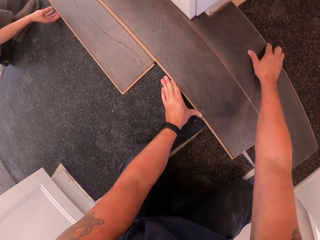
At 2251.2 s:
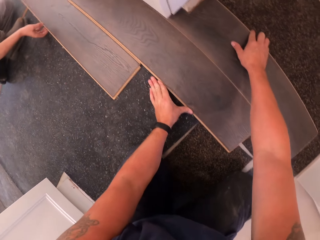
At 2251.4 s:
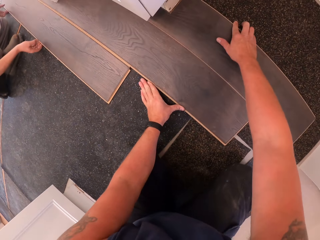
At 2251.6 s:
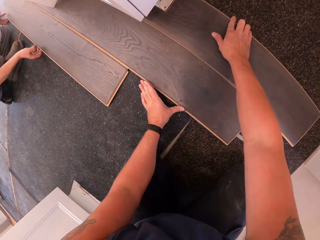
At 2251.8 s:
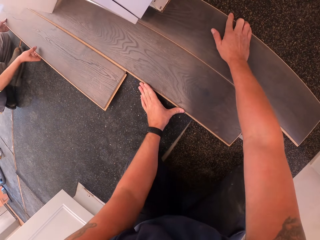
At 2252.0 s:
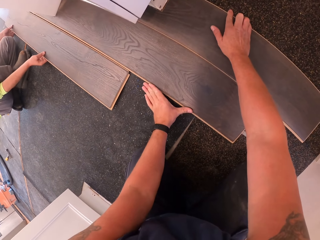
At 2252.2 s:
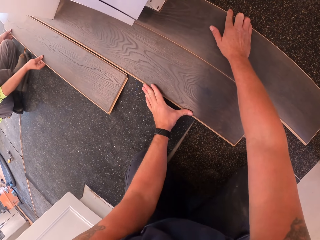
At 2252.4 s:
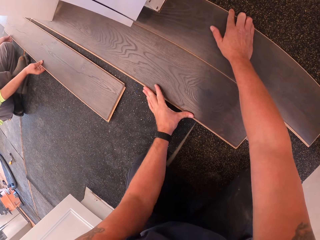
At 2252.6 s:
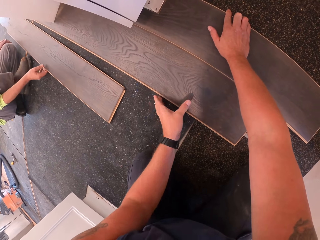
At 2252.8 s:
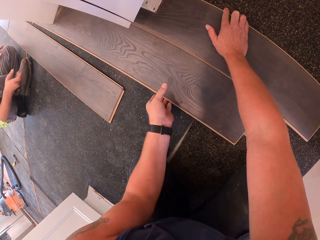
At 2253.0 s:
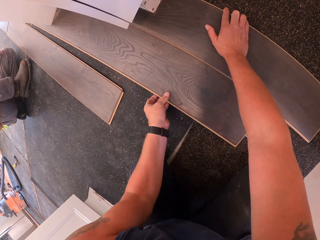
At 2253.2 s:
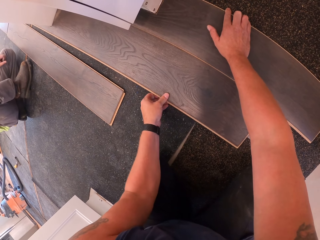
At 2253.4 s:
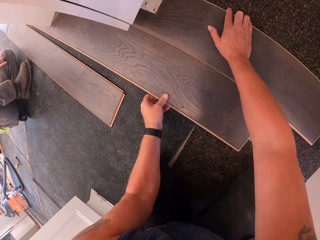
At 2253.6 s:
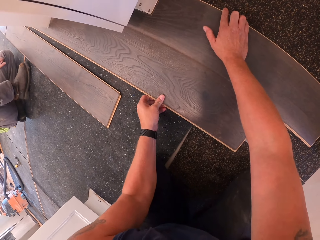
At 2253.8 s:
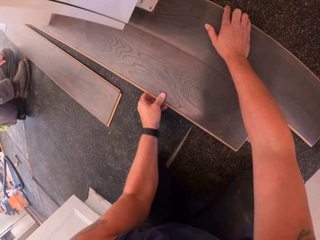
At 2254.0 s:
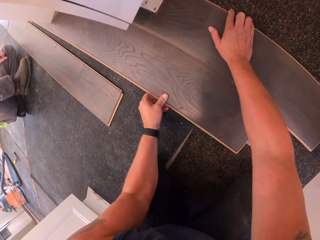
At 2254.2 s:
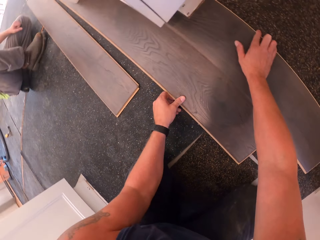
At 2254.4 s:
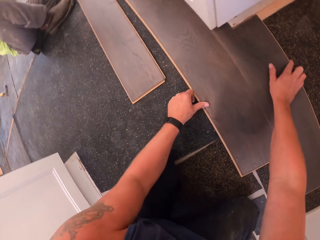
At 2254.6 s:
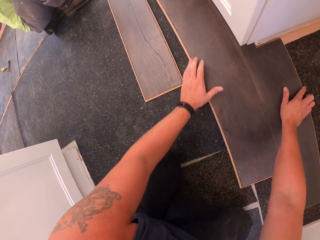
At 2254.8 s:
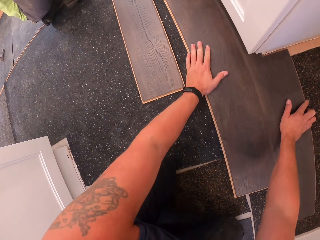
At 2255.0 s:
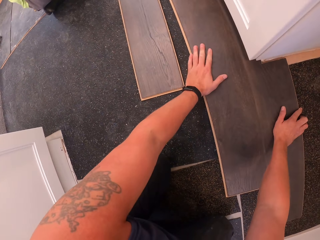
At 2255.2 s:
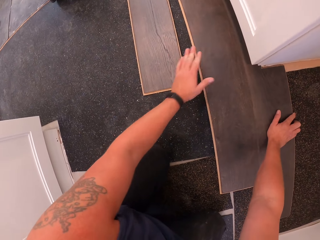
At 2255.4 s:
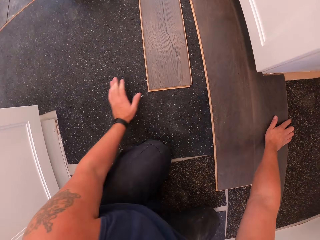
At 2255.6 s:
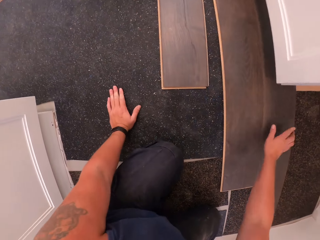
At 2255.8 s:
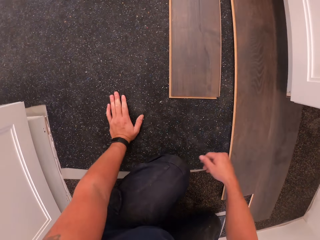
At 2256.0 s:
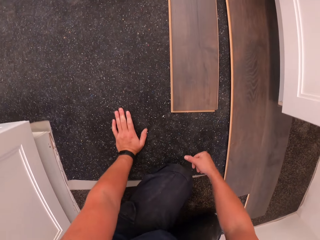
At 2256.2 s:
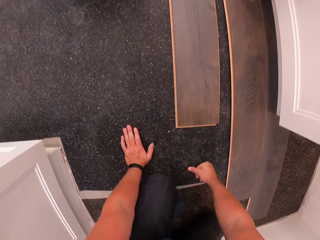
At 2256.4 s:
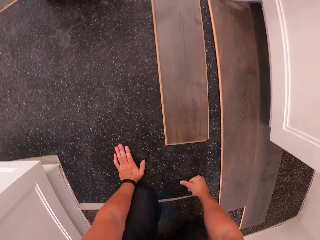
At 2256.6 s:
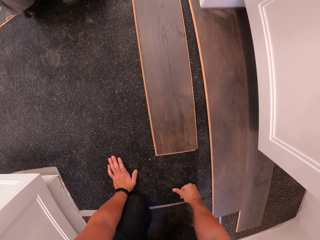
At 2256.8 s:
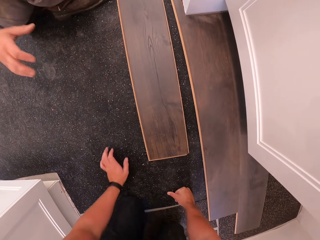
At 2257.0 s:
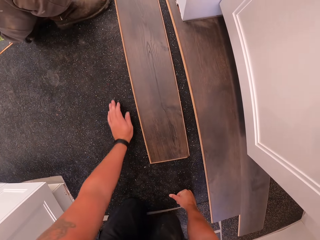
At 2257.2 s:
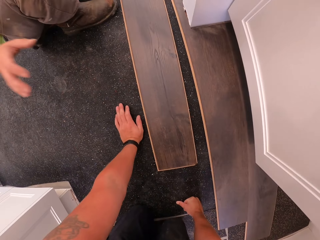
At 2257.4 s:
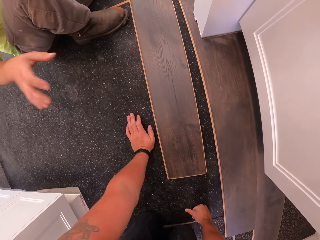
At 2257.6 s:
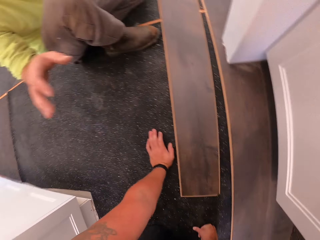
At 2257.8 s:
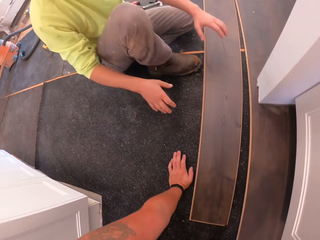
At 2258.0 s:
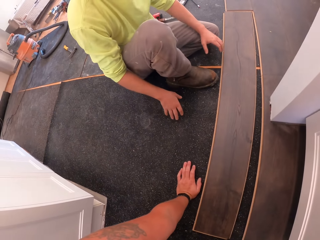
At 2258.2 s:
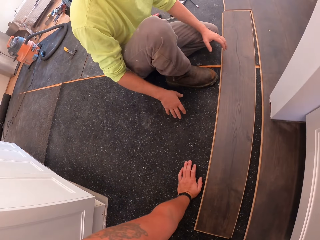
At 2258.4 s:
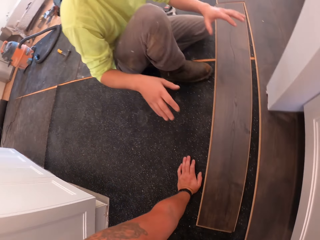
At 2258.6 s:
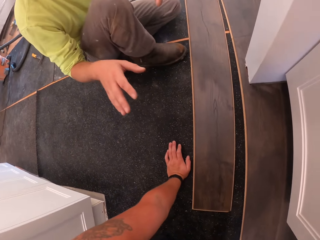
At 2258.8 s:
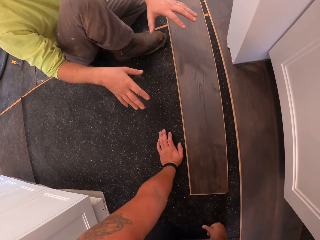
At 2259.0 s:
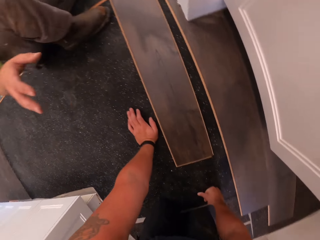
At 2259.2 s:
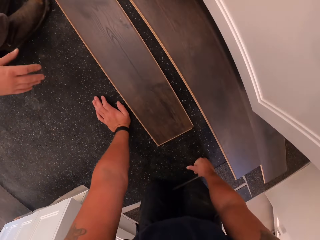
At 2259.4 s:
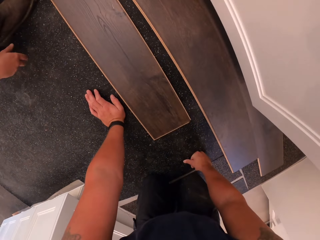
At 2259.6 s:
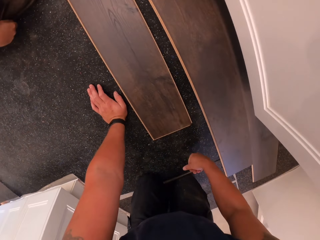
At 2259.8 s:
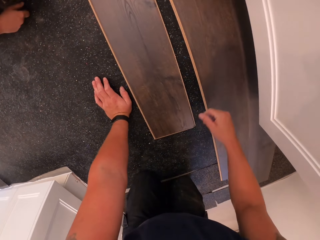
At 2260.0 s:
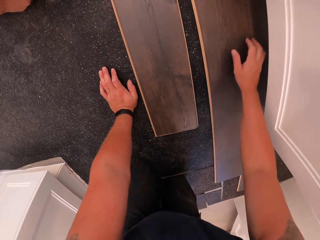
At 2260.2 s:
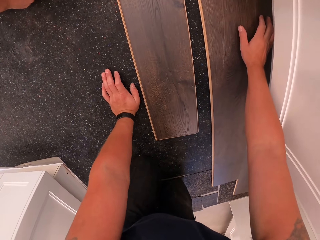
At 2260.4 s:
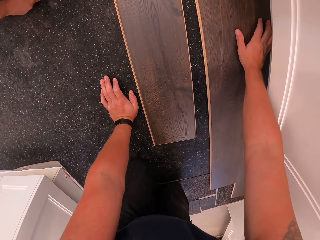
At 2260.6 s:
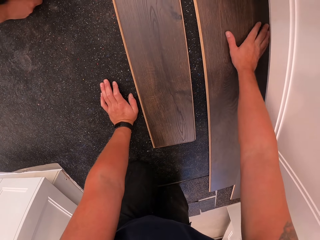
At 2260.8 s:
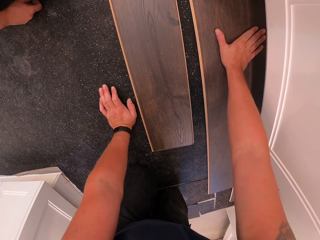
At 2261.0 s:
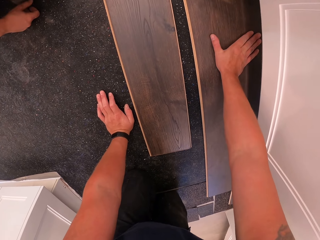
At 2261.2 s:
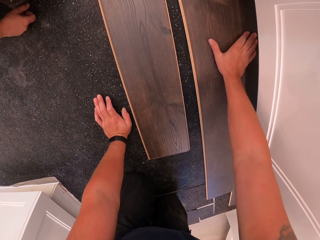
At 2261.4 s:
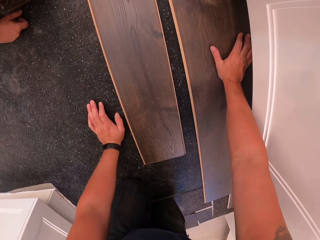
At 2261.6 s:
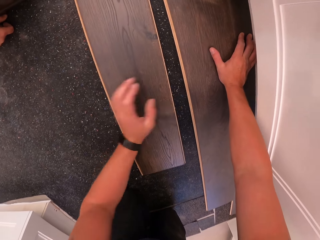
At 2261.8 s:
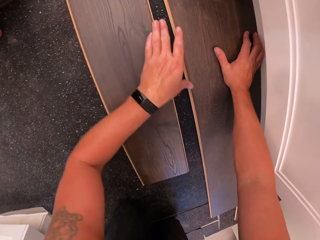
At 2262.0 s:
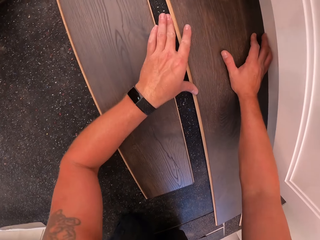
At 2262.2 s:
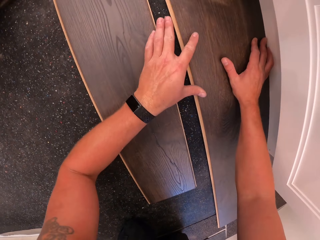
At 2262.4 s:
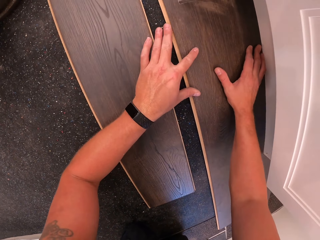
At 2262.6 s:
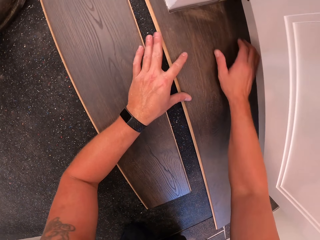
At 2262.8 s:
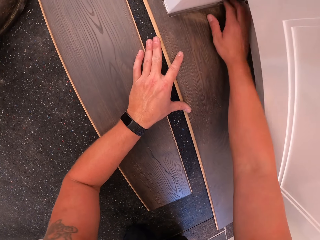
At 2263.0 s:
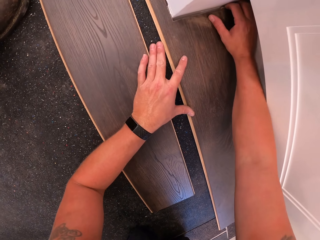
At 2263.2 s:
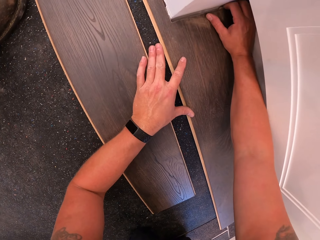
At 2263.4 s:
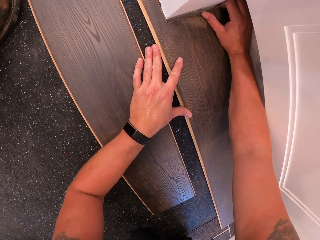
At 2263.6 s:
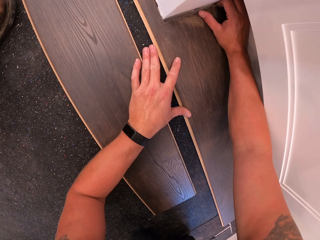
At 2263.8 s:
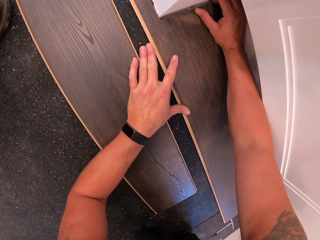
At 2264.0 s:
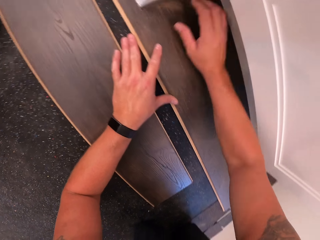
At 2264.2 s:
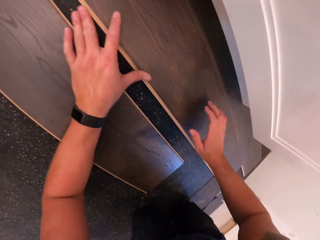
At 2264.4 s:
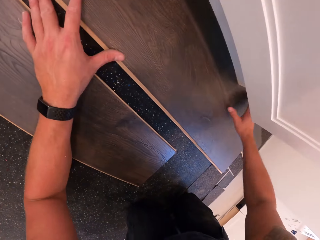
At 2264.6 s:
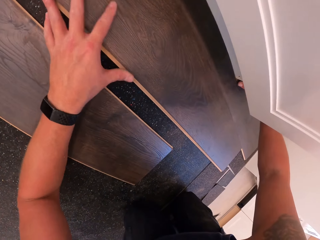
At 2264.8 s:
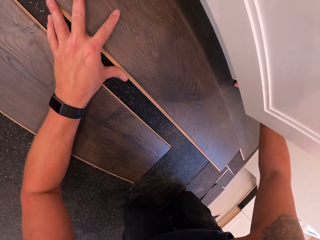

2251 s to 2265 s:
A man fixes the wood. The man moves the hands. The camera wearer fixes the wood.

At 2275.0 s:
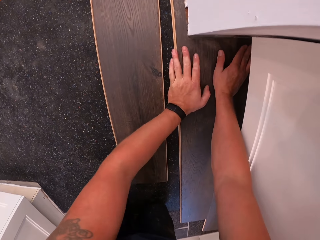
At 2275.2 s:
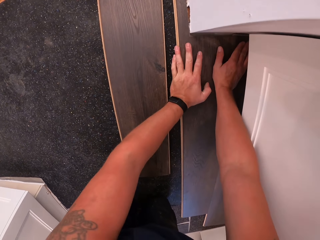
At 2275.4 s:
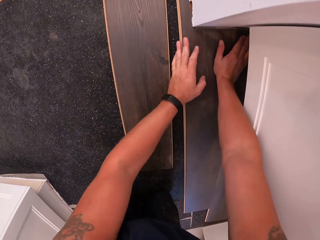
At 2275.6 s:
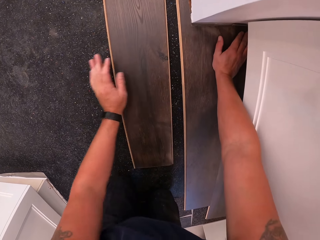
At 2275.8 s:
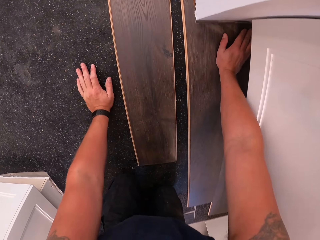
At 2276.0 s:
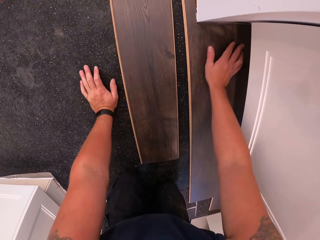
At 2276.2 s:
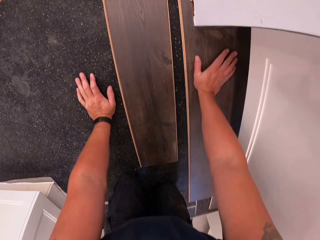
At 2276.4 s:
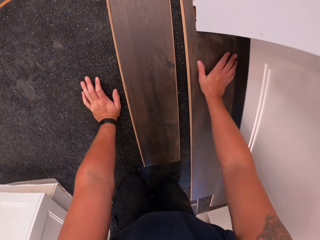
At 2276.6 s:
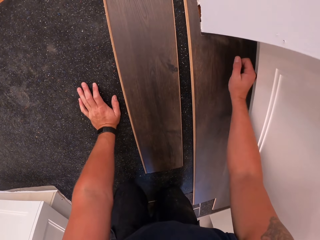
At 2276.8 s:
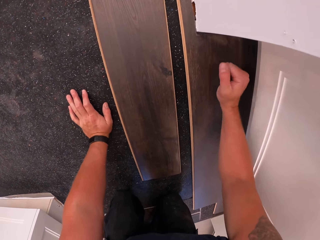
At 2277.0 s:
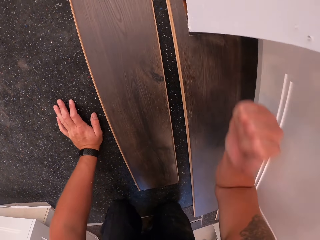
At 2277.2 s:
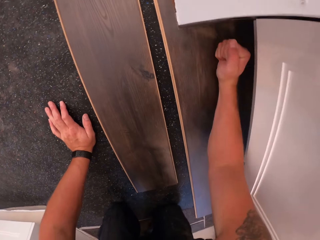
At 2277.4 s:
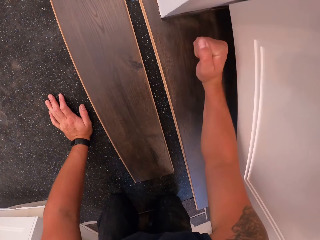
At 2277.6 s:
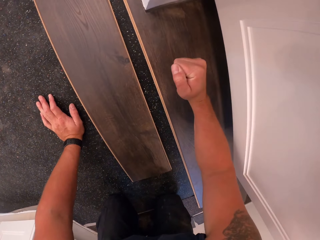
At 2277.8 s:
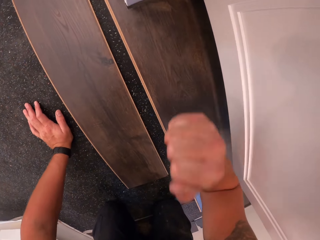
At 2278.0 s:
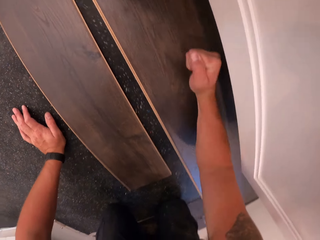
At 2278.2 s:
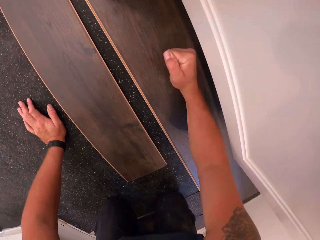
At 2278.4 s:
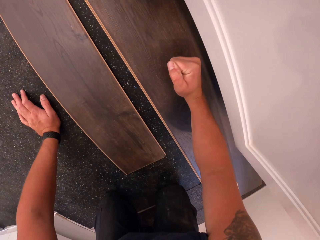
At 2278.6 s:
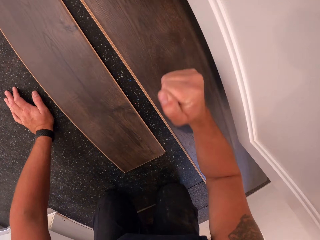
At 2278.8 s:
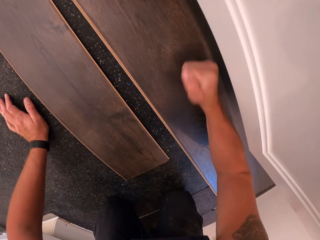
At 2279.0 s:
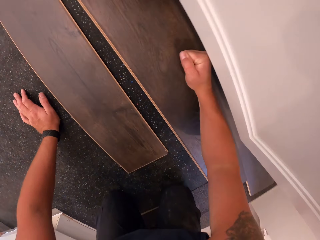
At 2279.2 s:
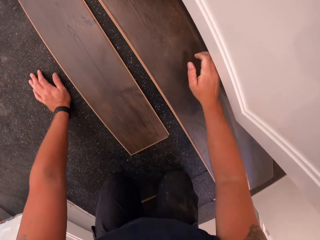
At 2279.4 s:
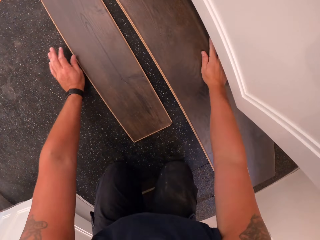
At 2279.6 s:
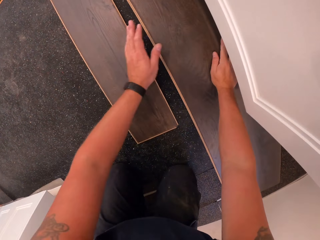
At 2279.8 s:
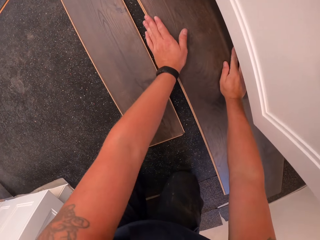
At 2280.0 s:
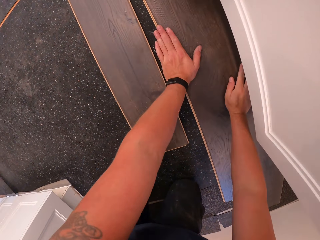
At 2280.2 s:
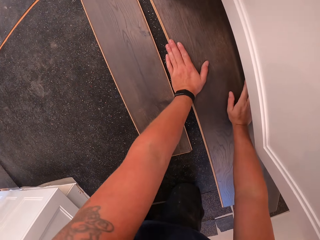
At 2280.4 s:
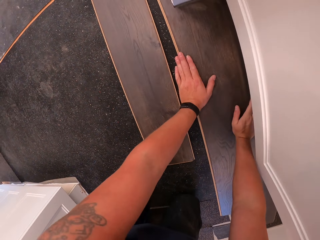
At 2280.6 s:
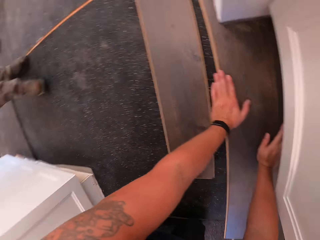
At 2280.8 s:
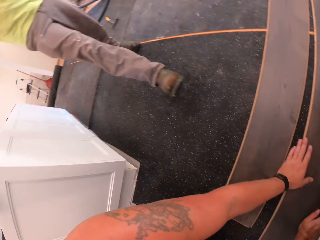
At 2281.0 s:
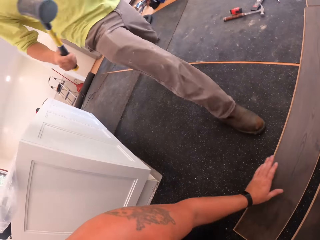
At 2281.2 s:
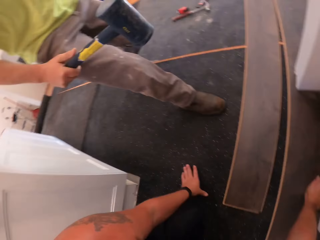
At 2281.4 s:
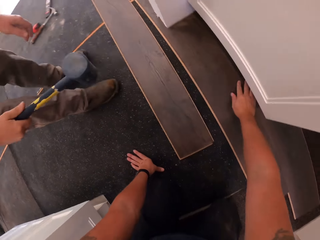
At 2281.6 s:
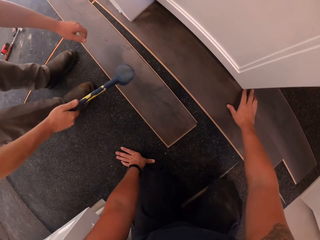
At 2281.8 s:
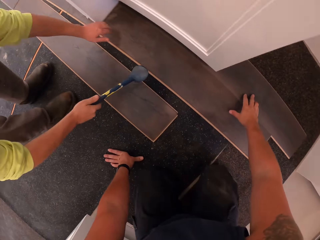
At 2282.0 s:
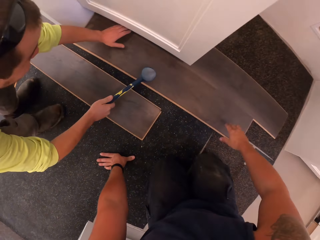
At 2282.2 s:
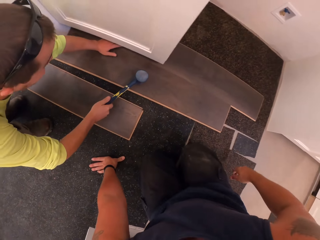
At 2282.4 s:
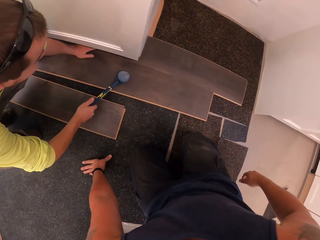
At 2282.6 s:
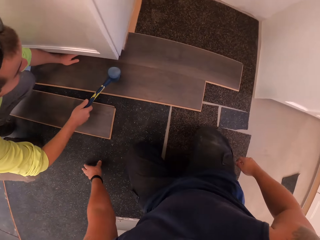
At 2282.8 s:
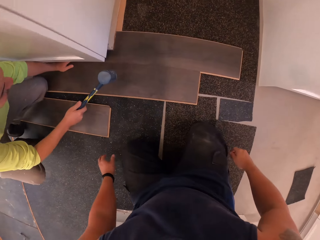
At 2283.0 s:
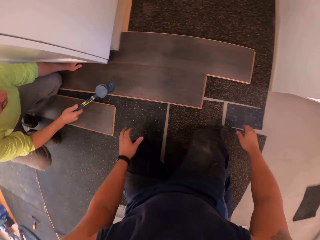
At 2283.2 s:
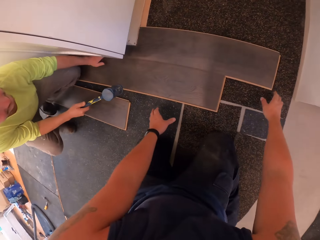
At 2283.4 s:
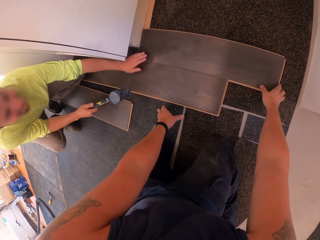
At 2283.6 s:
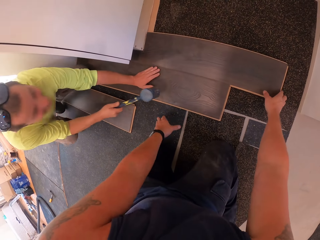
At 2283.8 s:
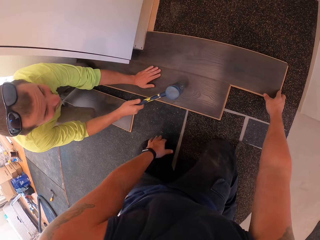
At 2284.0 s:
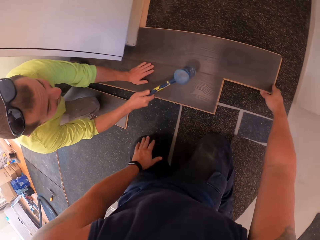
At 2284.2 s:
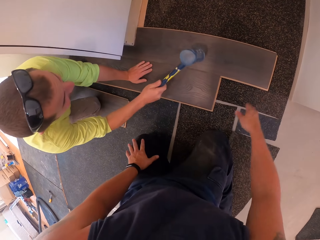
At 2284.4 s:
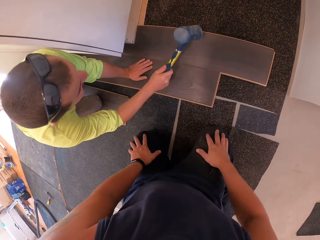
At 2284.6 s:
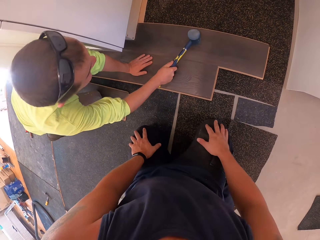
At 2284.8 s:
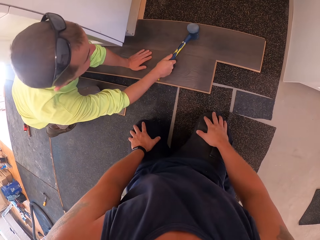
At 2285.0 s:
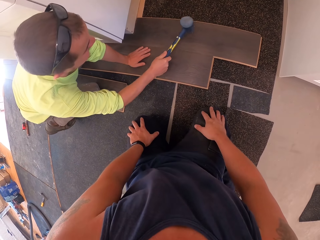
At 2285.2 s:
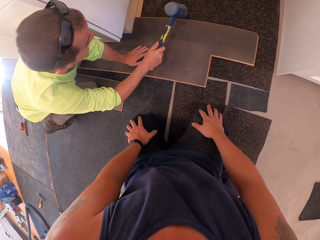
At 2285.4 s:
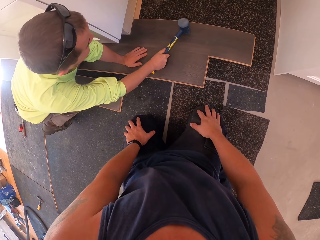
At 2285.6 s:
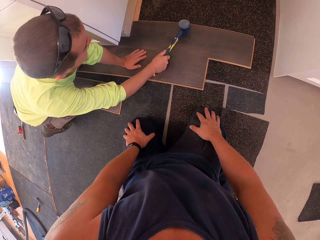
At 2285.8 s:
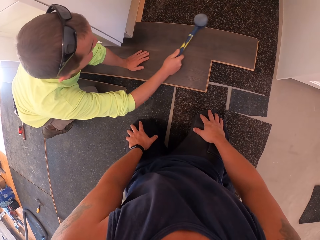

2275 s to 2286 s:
The camera wearer hits the wood. The worker approaches the camera wearer with a hammer. The worker fixes the wood. The worker hits the hammer on the plywood on the ground.
